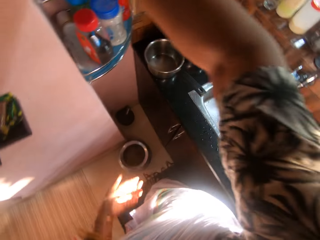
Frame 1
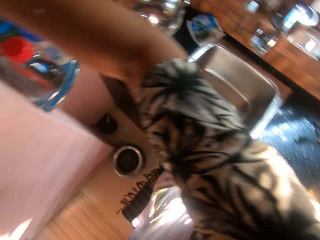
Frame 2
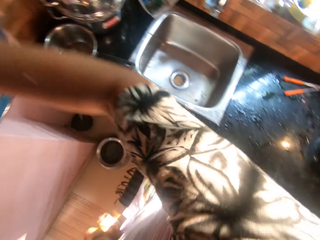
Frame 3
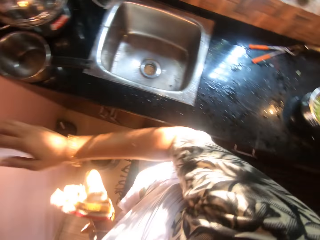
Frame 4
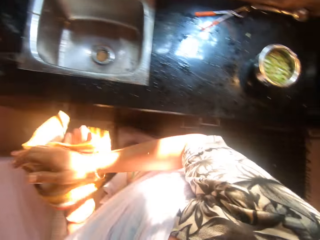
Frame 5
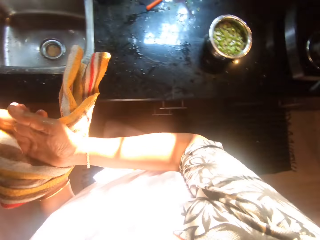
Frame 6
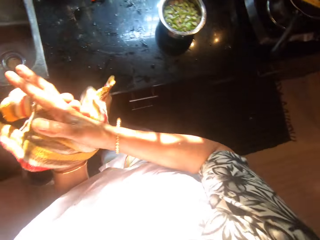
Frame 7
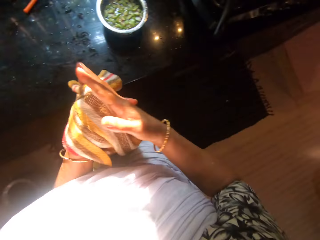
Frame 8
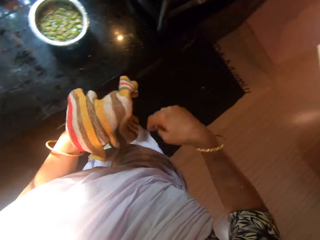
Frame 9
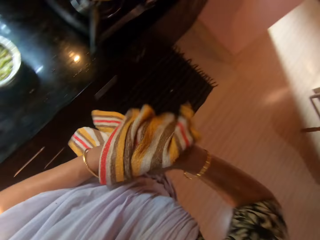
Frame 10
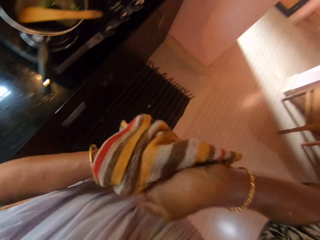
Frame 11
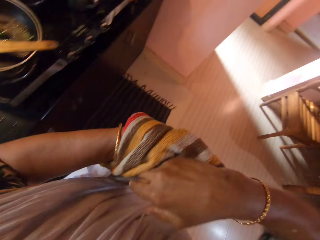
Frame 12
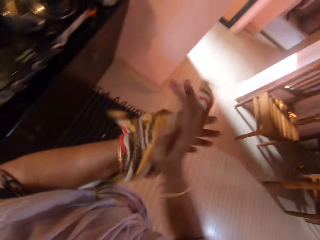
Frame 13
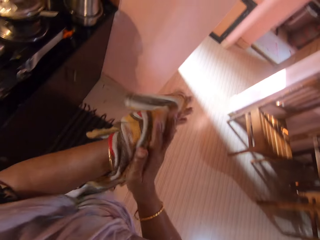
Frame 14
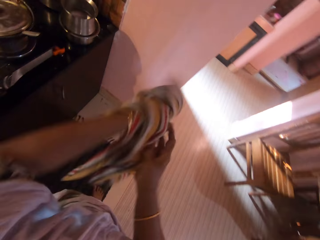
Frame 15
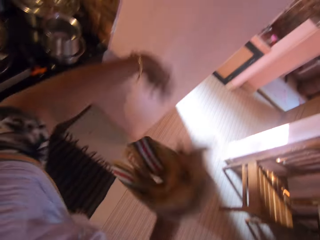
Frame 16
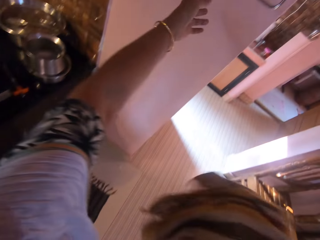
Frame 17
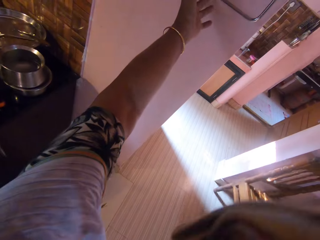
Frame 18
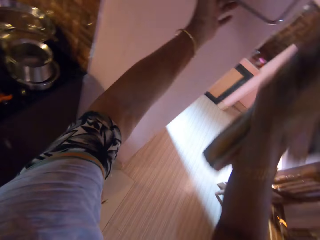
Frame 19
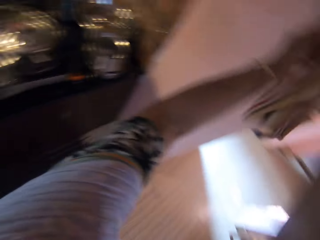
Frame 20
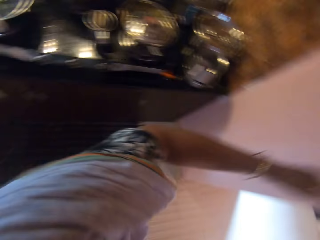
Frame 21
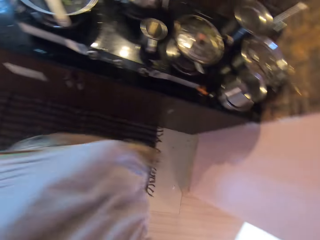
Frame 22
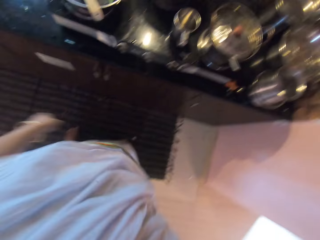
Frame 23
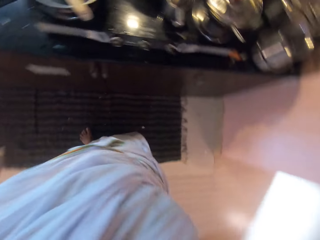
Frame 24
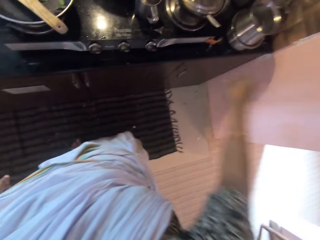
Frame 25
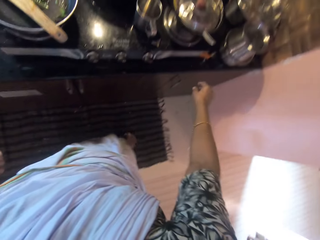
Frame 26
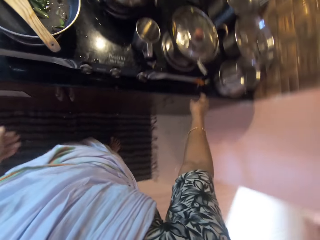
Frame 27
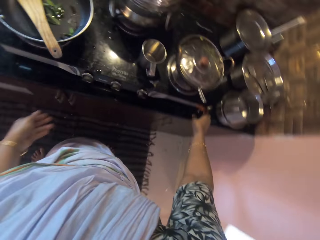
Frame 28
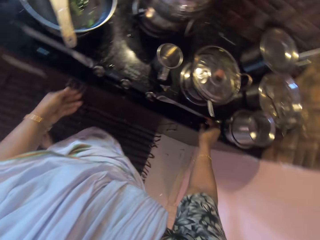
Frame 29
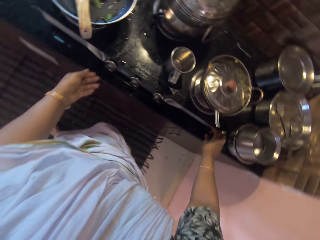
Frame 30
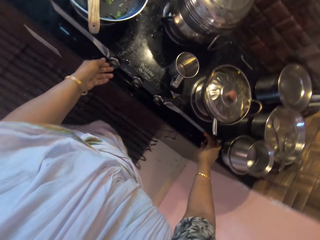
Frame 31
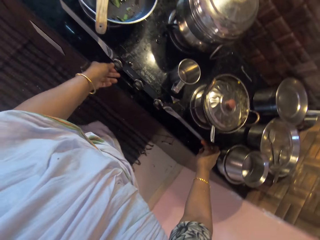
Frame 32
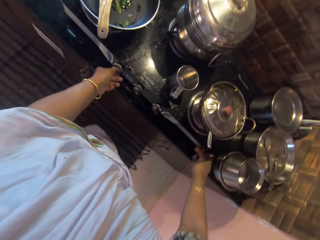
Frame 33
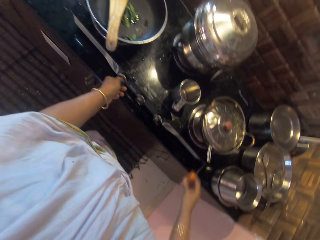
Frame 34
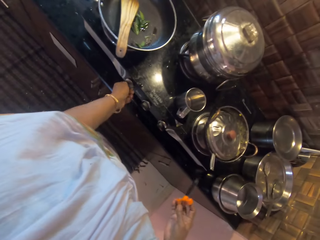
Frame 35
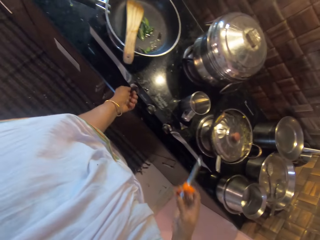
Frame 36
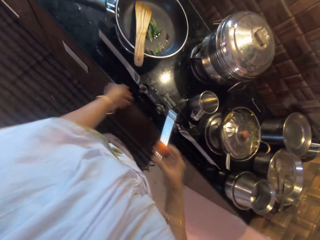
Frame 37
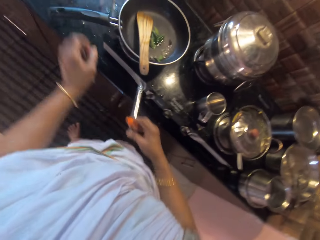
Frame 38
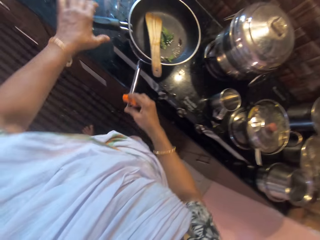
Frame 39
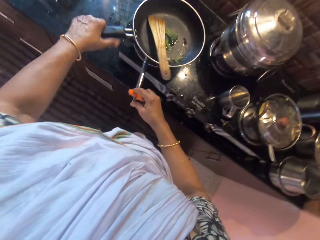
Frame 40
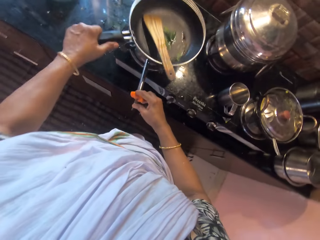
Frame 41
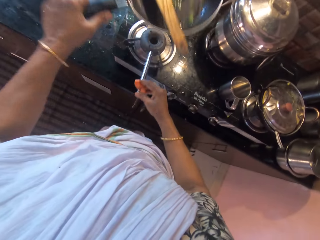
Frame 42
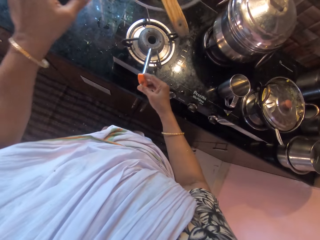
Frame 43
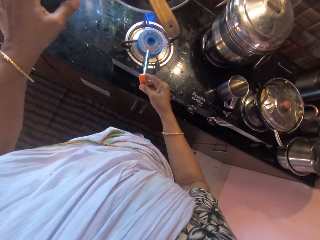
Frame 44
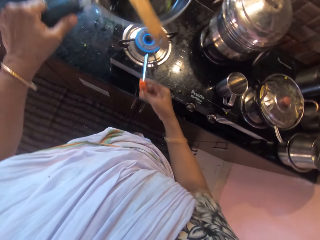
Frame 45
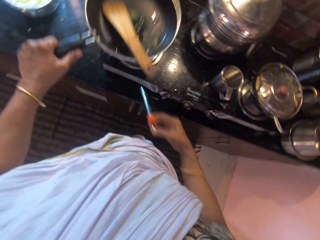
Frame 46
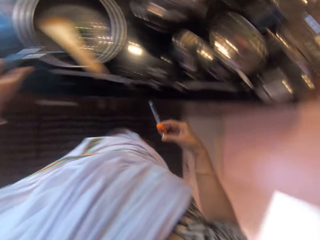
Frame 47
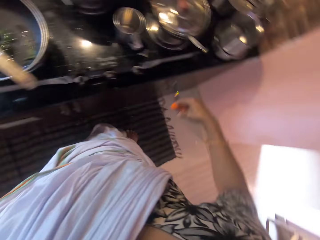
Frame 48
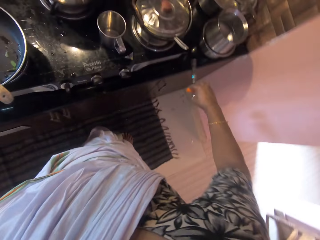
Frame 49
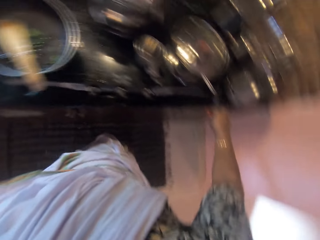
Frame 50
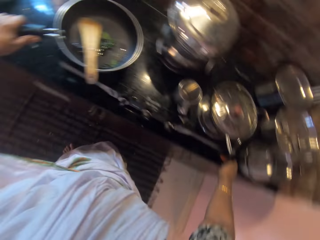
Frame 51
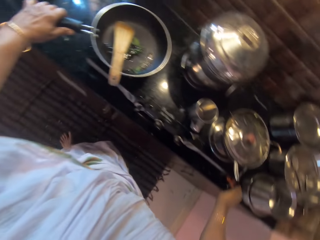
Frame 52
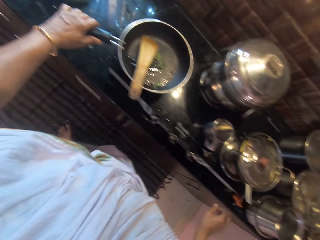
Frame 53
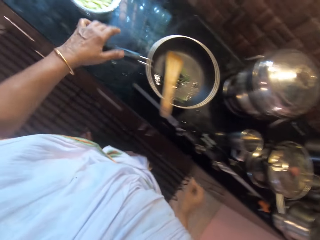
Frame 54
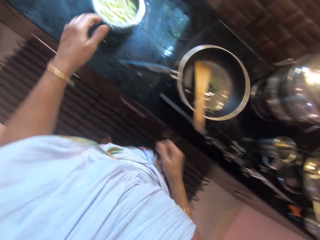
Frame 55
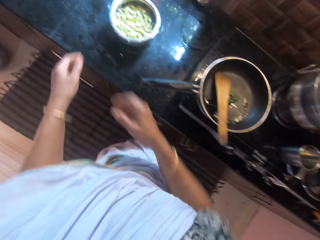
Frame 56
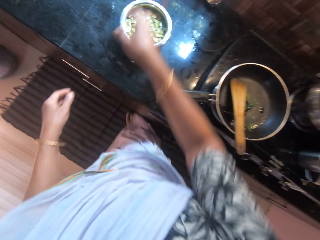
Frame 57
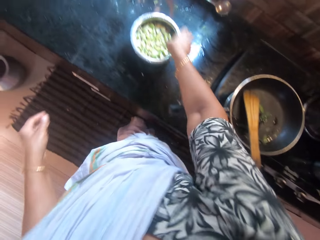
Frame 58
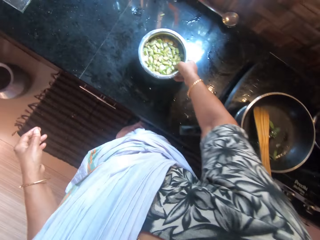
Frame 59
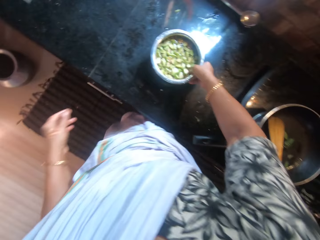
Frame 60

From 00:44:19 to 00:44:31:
The camera wearer drops the bottle of oil in her right hand in the rack. She wipes her hands with the napkin. She stretches her hand. She holds a handle on the wall with her left hand. She hangs the napkin in her right hand on the handle on the wall. She picks a lighter from the slab with her right hand. She turns the knob on the cooker with her left hand. She lifts the frying pan on the cooker with her left hand on the handle. She lights the lighter on the cooker with her right hand. She drops the frying pan in her left hand on the cooker. She drops the lighter in her right hand on the slab.

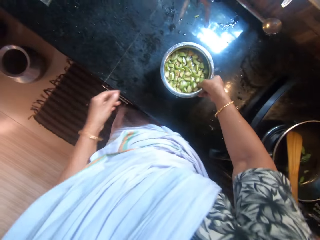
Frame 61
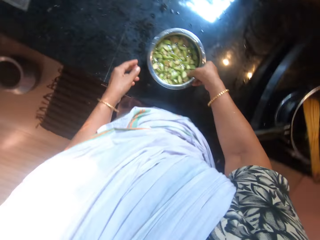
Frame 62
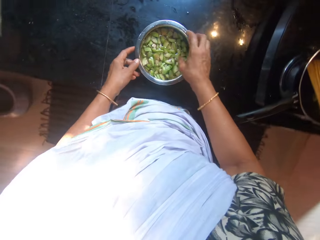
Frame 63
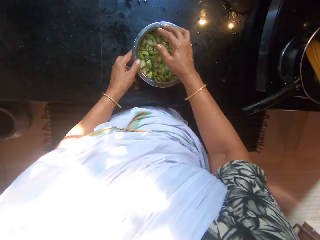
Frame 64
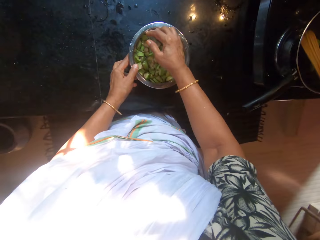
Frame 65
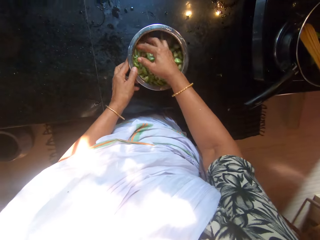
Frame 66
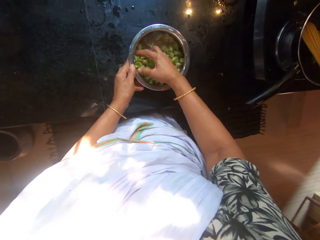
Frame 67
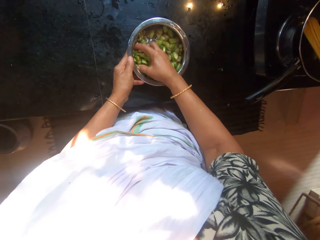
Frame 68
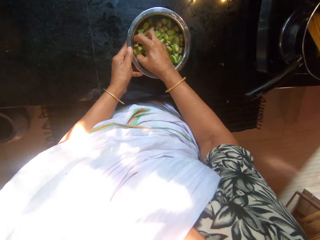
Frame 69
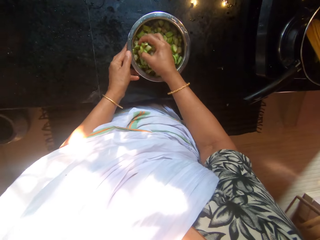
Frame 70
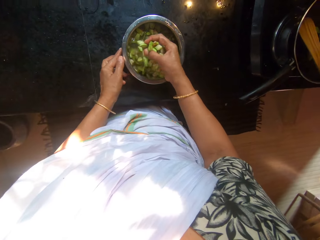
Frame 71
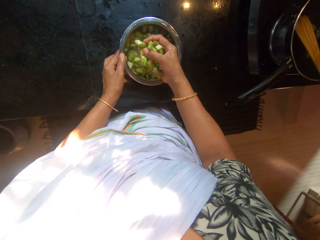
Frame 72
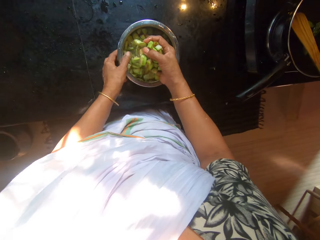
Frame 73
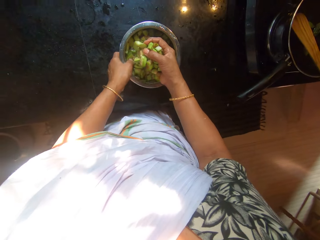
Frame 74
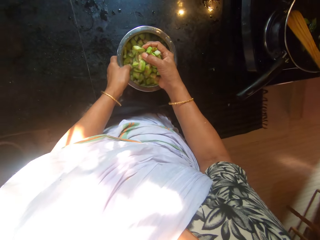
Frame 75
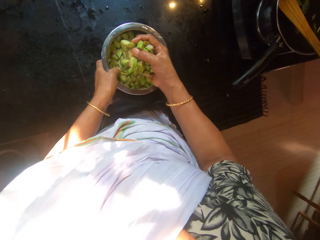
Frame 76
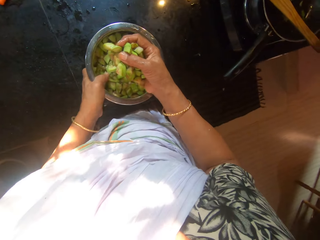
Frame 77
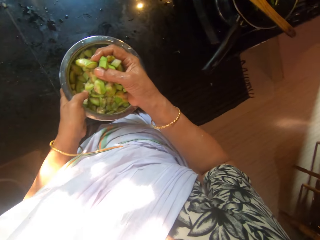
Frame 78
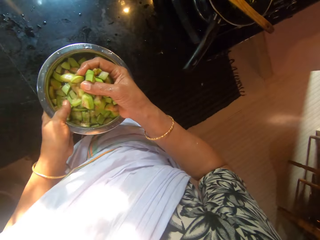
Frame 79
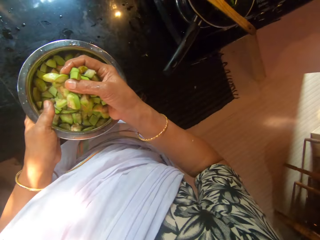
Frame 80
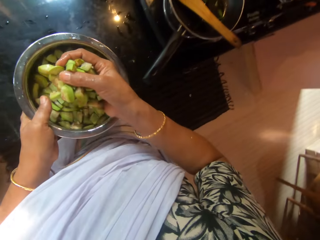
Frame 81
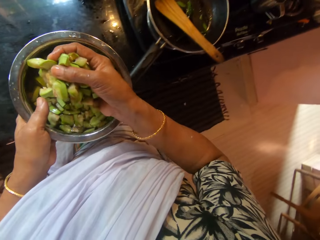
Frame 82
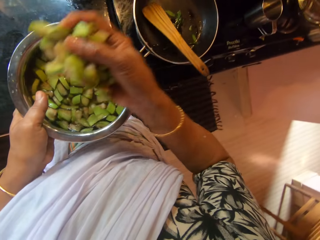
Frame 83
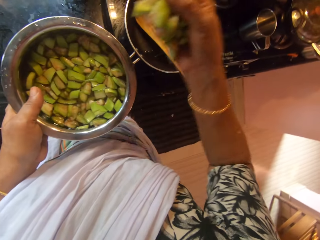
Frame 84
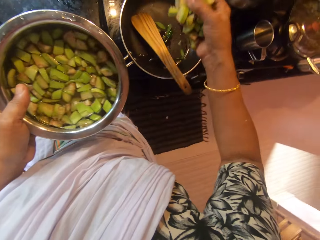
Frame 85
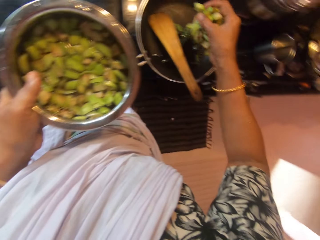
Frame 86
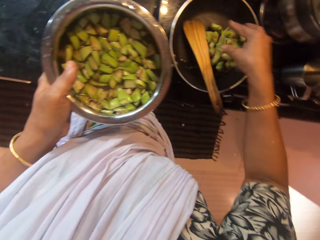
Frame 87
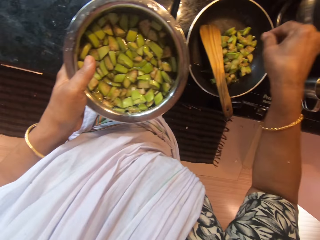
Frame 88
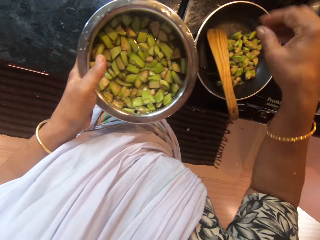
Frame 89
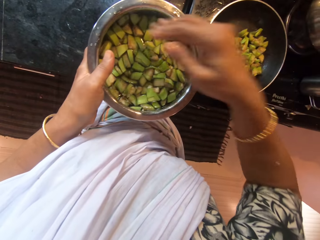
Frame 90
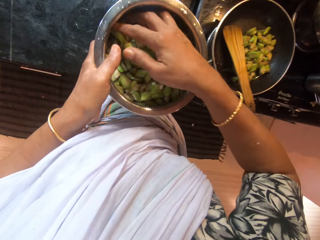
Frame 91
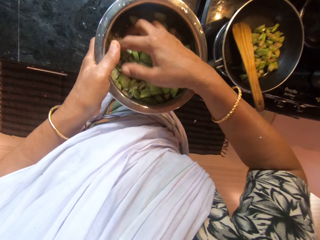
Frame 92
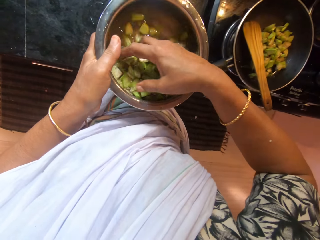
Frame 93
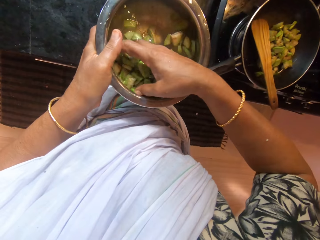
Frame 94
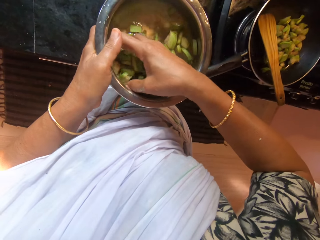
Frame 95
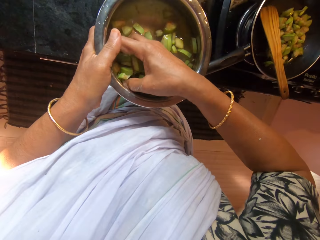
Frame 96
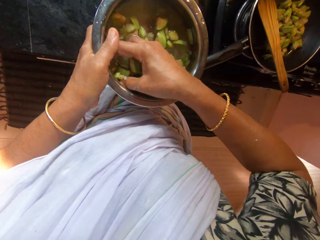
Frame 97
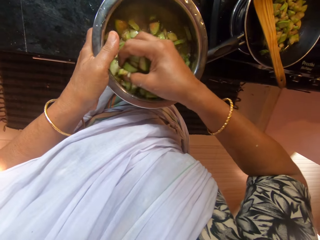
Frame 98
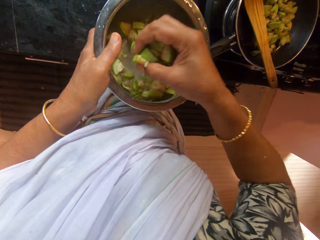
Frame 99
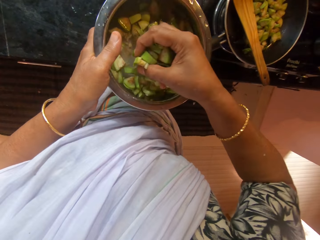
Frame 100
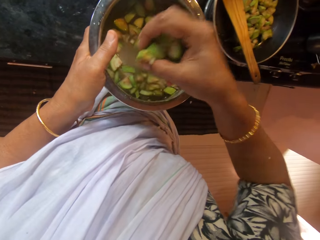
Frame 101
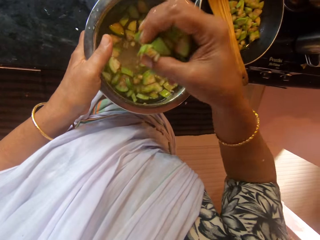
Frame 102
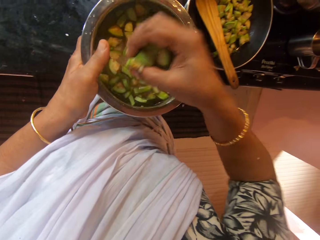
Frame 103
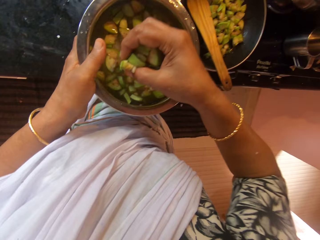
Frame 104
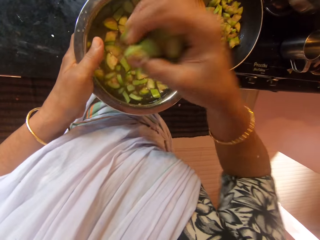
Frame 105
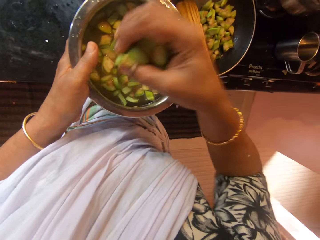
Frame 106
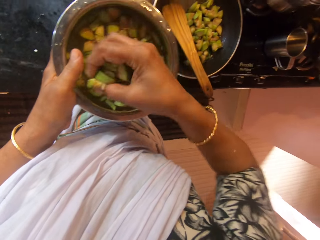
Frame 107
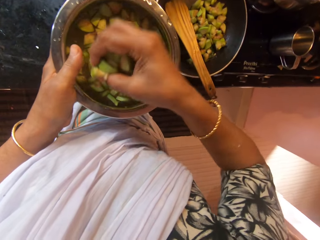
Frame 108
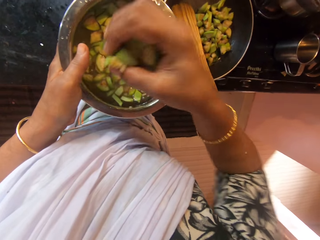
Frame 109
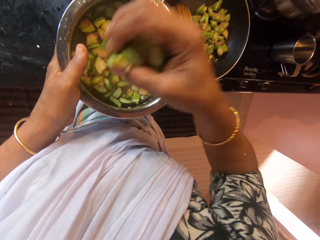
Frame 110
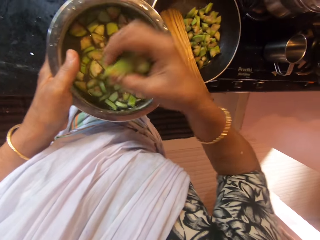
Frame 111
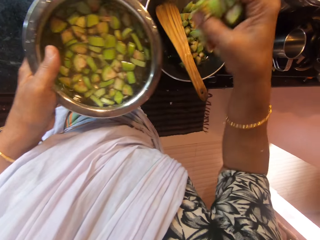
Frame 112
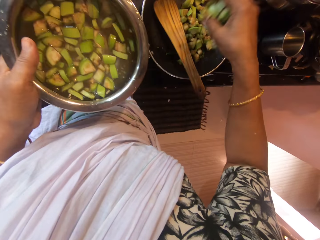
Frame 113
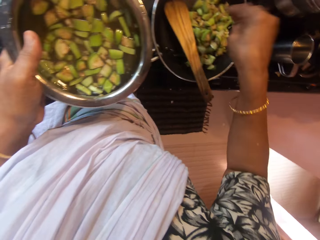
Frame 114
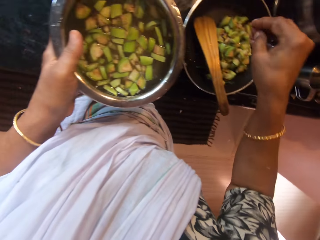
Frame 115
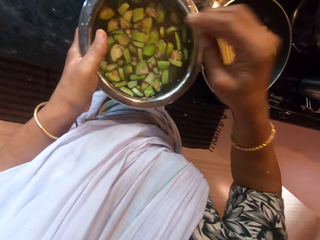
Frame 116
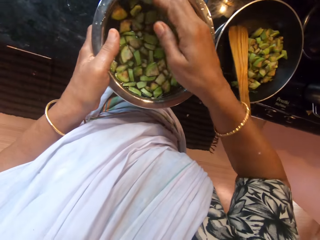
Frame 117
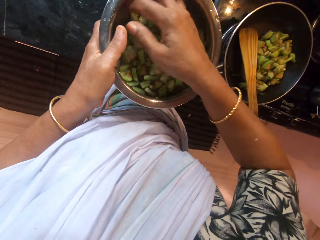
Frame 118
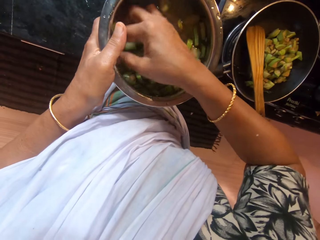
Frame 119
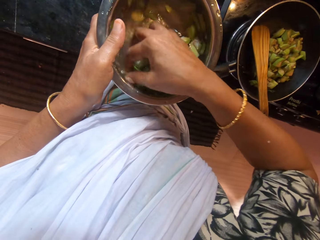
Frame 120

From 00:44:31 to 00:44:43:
The camera wearer adjusts the pot of chopped pear on the slab with her right hand. She holds the pot of chopped pear on the slab with her left hand. She packs the chopped pear from the pot on the slab with her right hand. She picks up the cooking pot. She carries the pot of chopped pear from the slab with her left hand. She pours the chopped pear in her right hand into the frying pan on the cooker. She packs the chopped pear from the pot in her left hand with her right hand. She pours the chopped pear in her right hand into the frying pan on the cooker.
